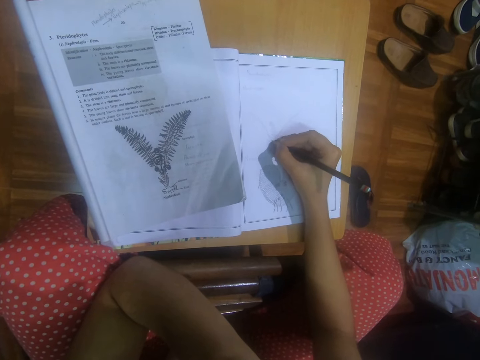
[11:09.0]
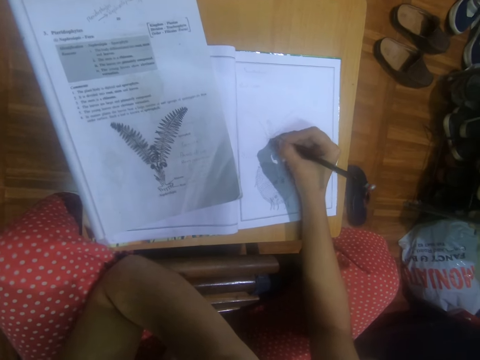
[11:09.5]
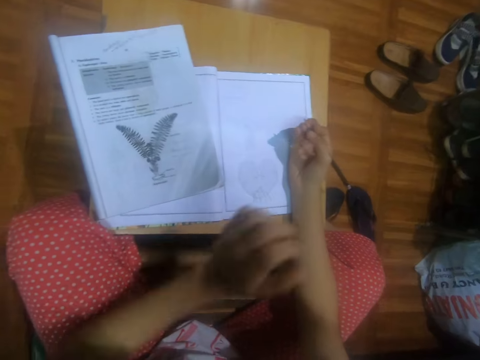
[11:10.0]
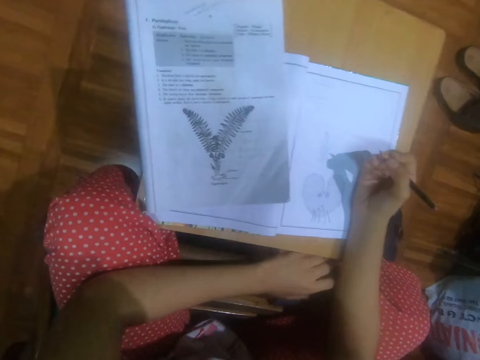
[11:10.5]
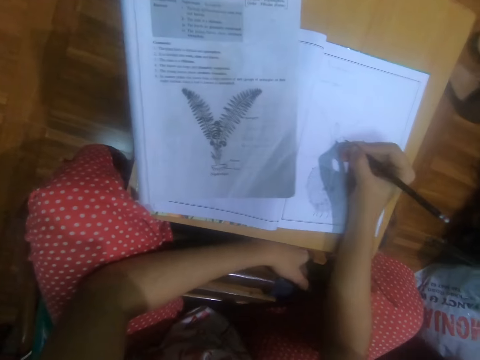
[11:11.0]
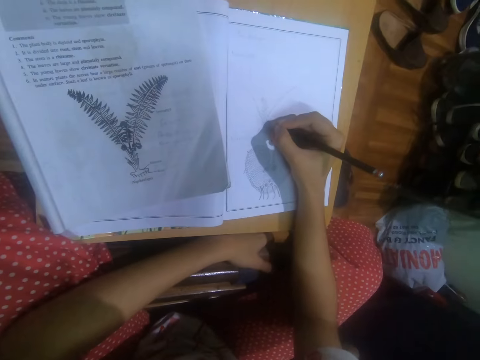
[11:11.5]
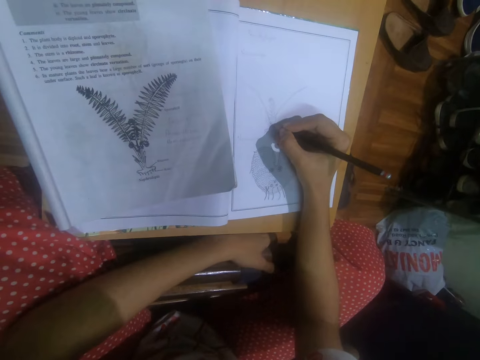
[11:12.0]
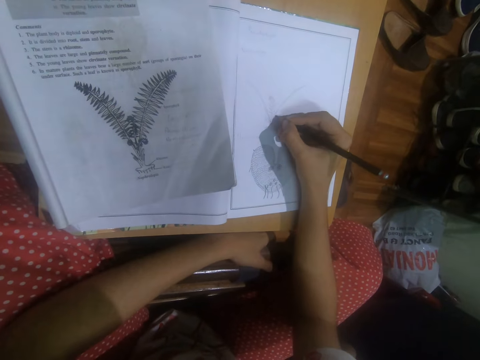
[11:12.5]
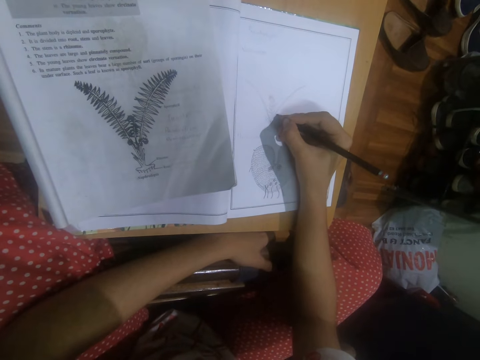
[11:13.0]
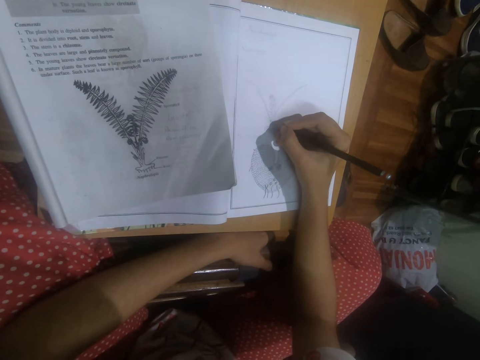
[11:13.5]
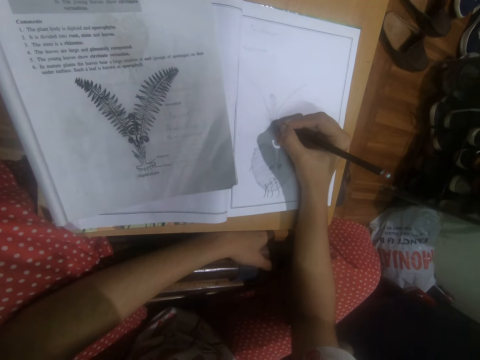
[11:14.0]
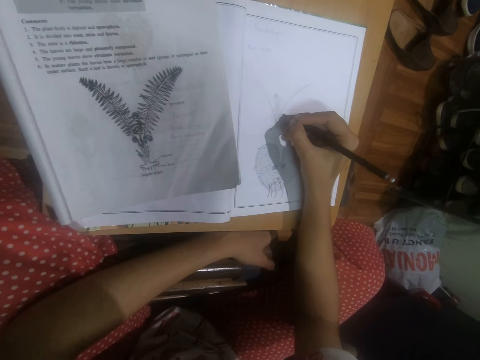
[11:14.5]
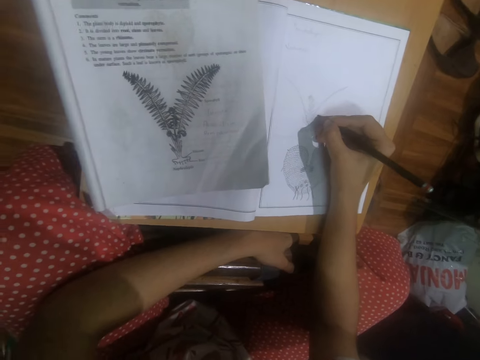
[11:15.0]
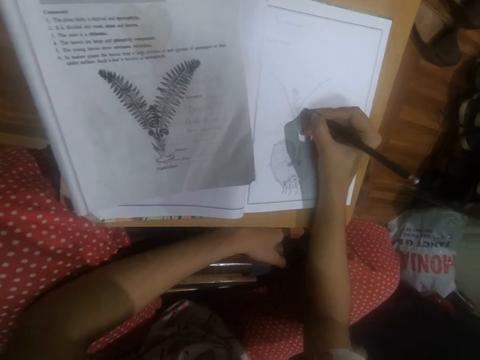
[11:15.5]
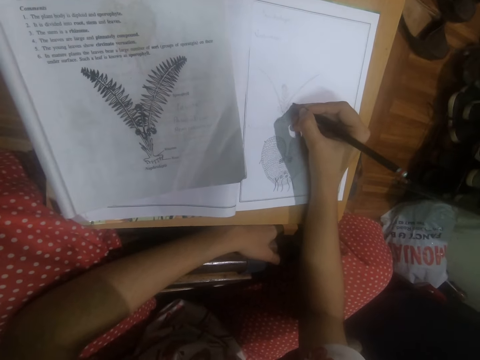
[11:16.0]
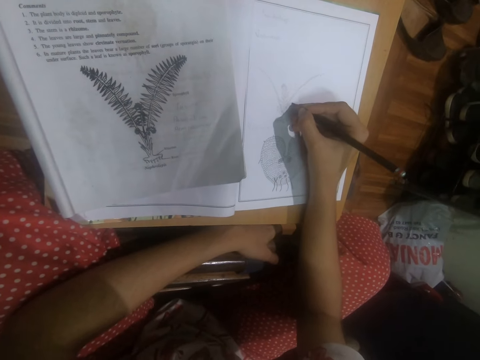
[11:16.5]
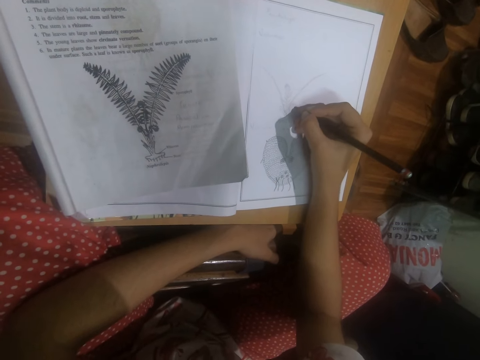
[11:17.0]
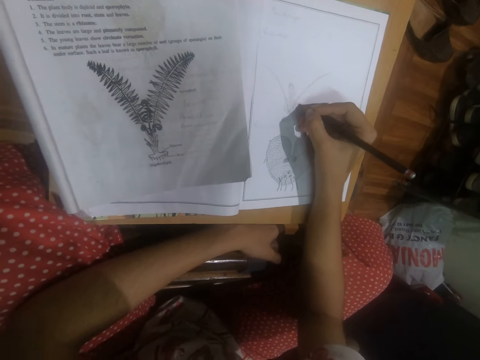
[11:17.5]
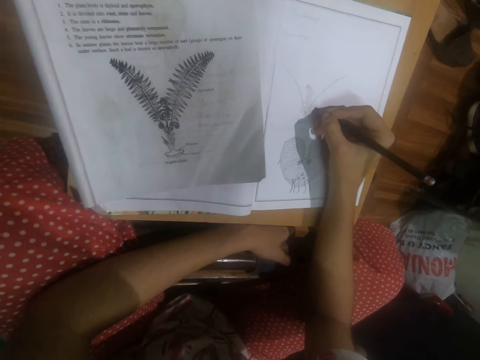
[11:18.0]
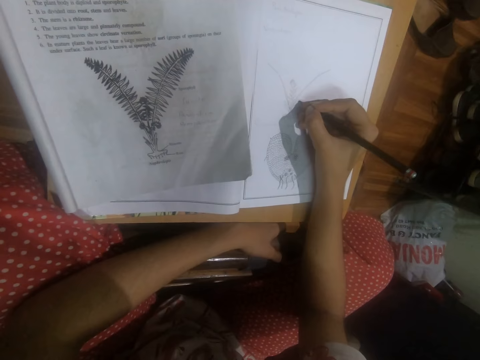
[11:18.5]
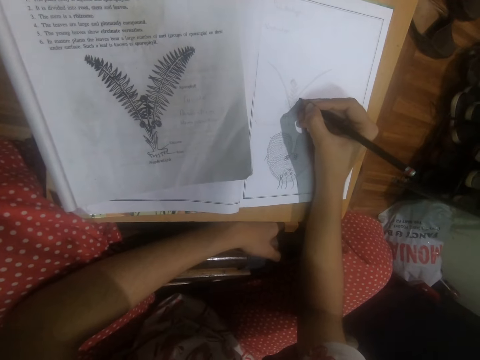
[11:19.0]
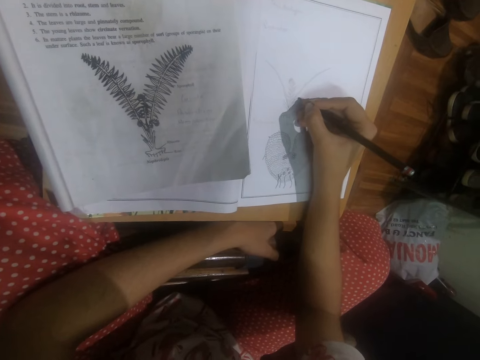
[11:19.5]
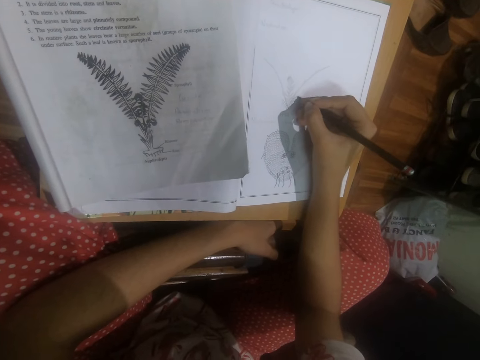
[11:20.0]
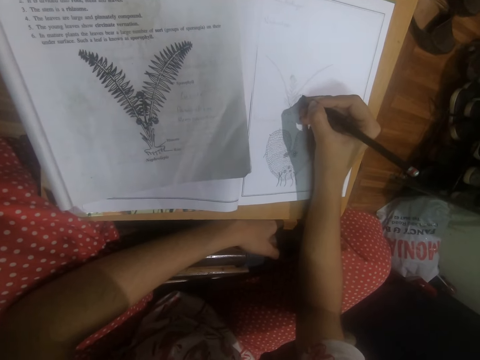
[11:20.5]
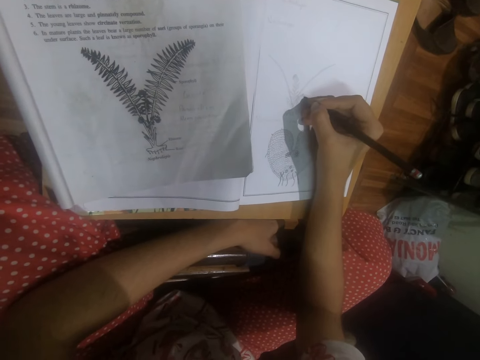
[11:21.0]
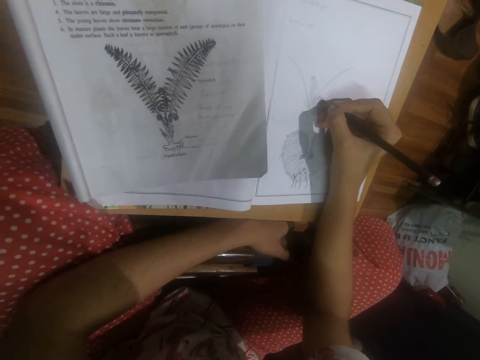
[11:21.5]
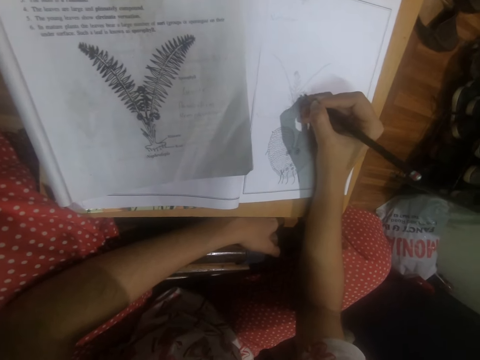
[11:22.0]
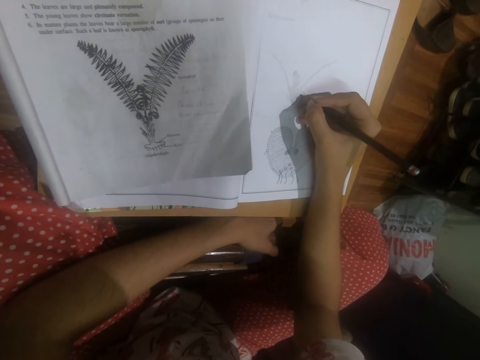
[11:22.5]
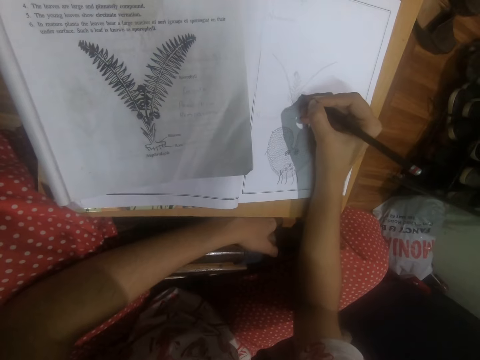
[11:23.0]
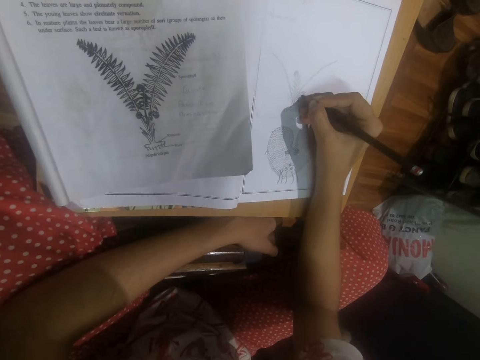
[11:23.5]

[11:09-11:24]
The camera wearer holds a chair with her left hand.

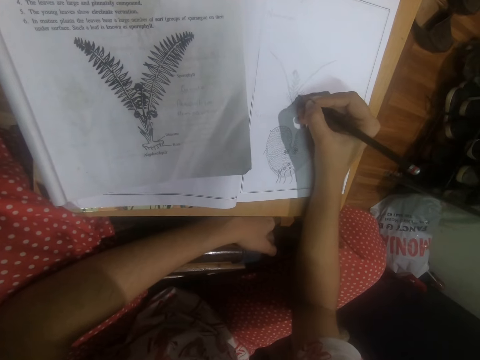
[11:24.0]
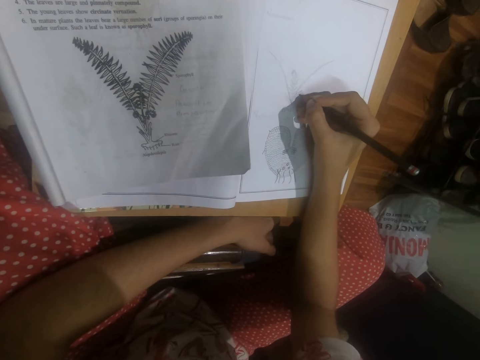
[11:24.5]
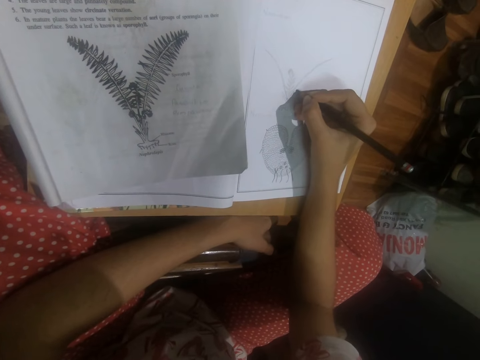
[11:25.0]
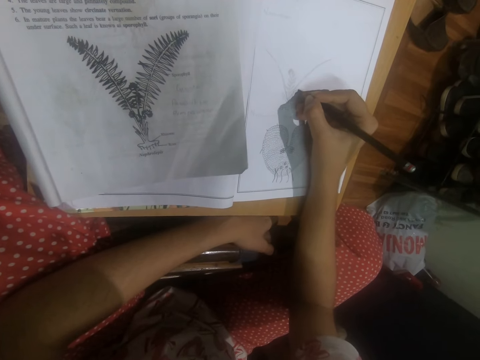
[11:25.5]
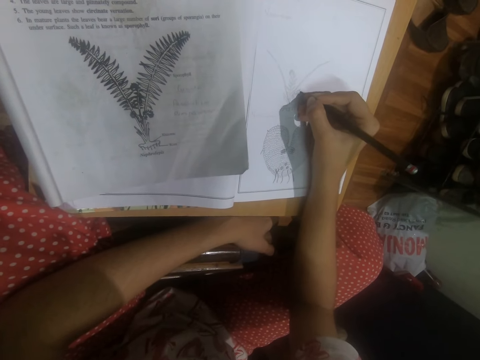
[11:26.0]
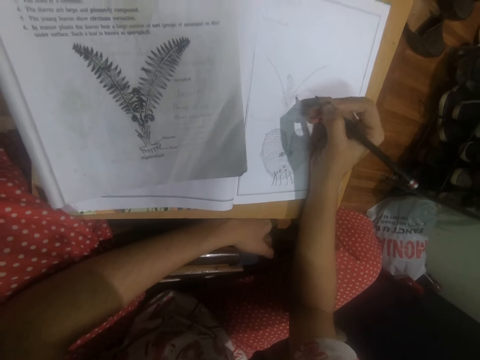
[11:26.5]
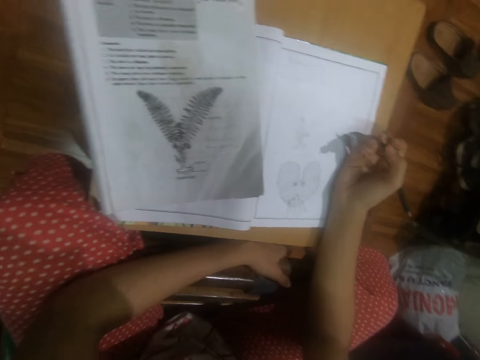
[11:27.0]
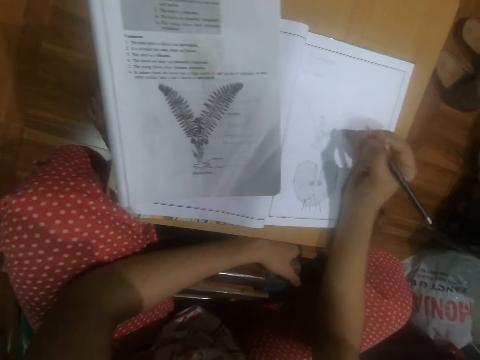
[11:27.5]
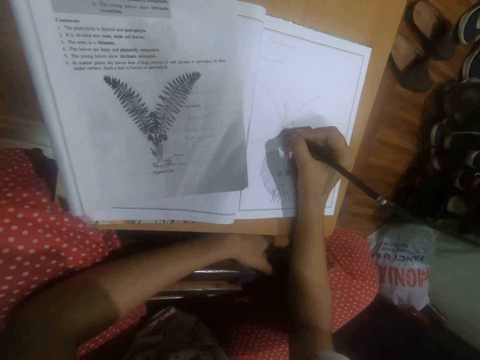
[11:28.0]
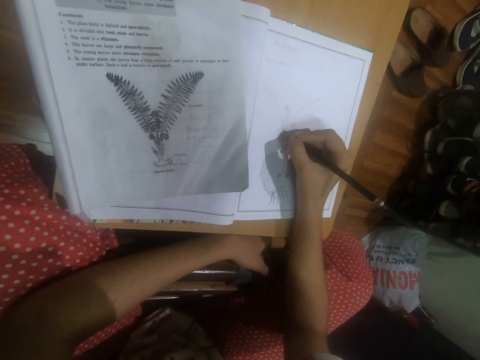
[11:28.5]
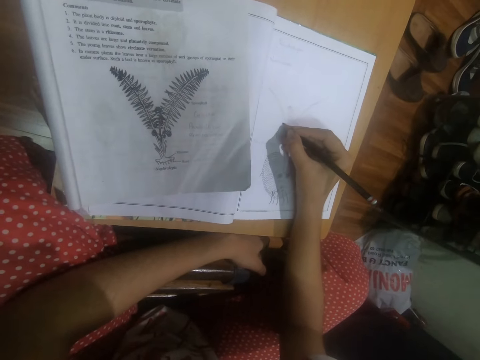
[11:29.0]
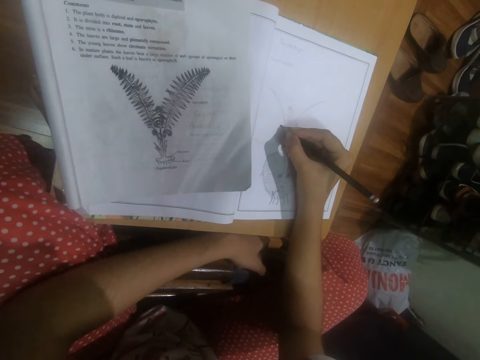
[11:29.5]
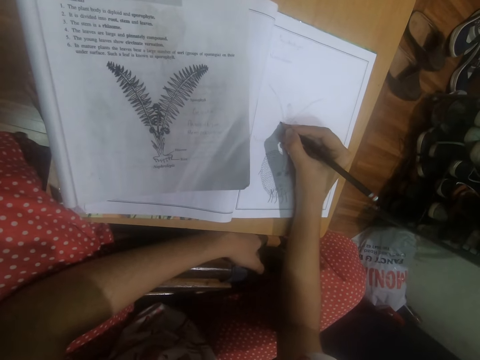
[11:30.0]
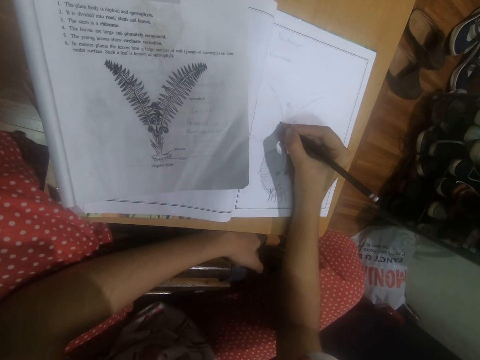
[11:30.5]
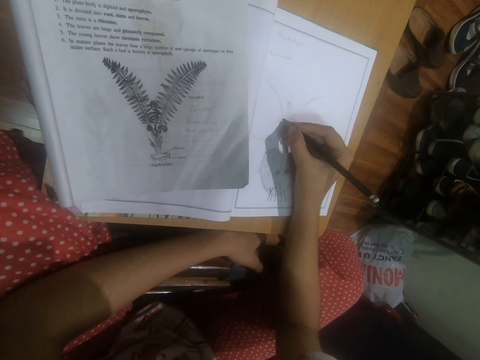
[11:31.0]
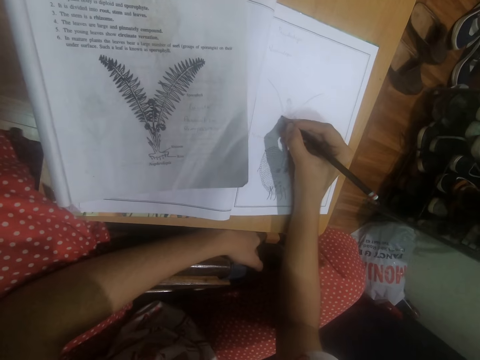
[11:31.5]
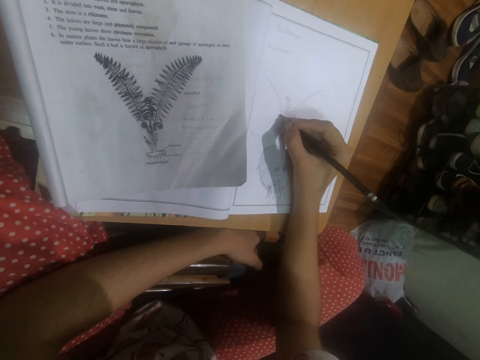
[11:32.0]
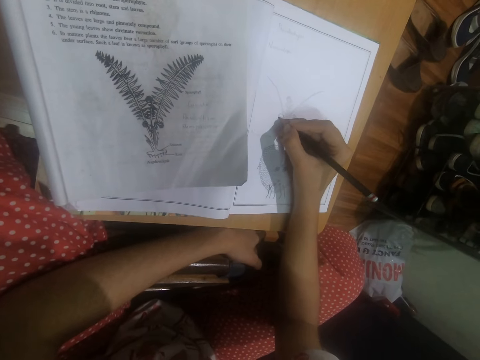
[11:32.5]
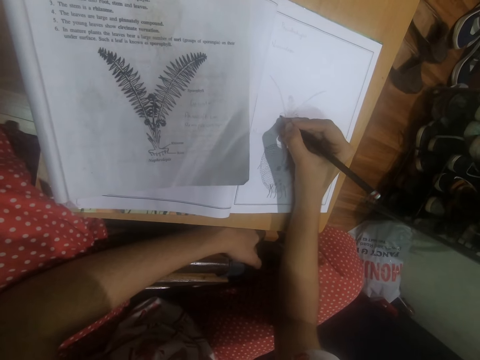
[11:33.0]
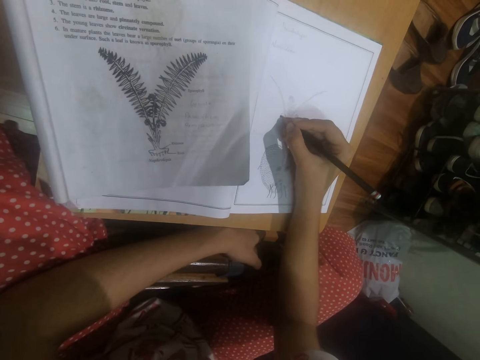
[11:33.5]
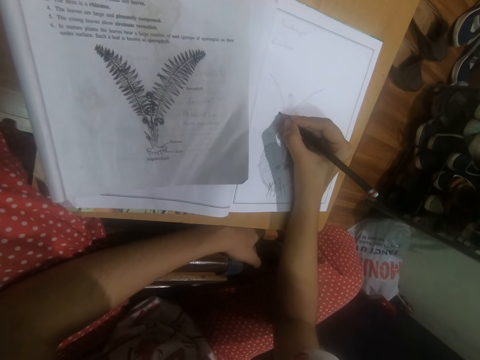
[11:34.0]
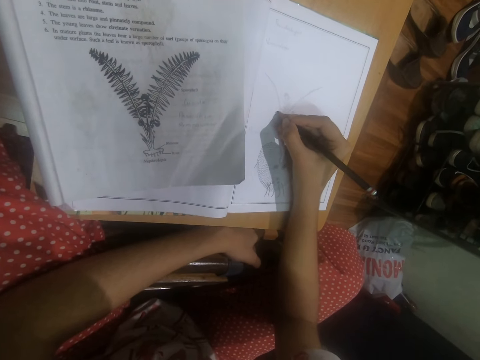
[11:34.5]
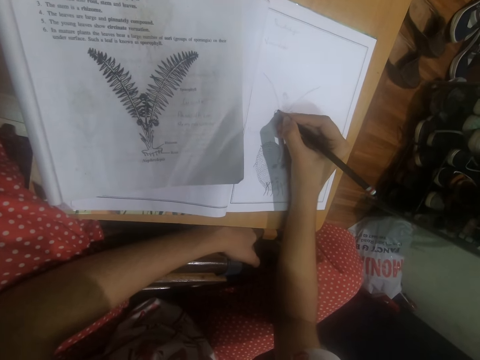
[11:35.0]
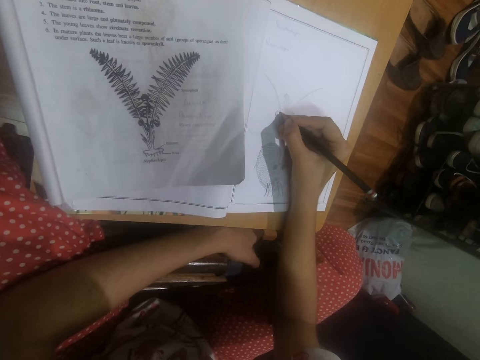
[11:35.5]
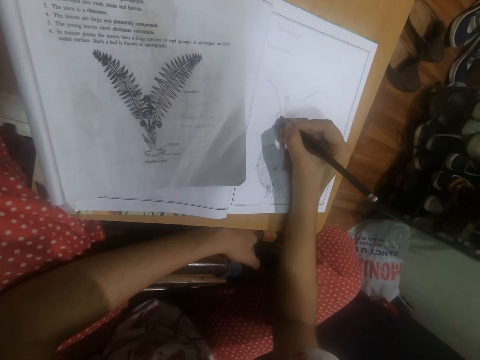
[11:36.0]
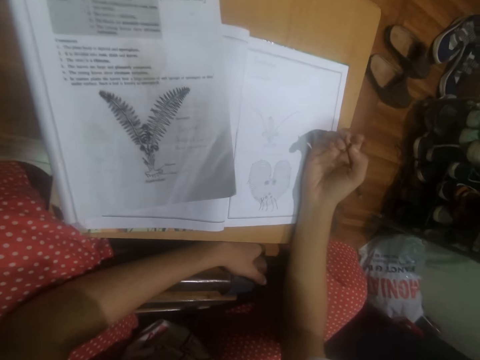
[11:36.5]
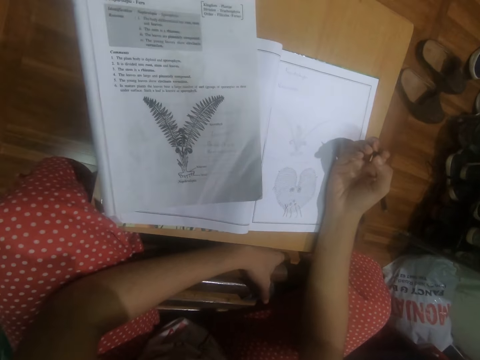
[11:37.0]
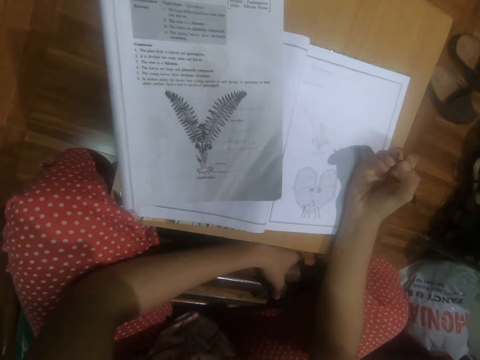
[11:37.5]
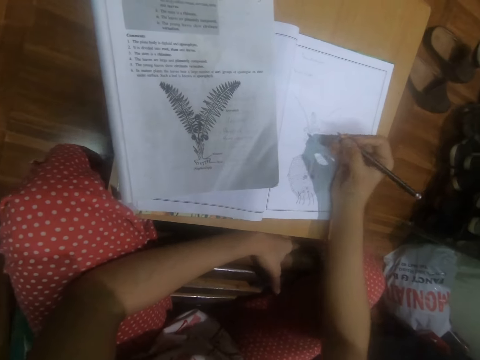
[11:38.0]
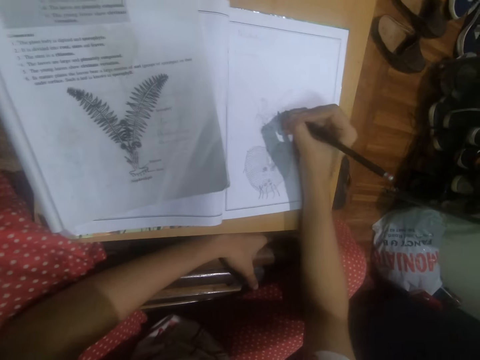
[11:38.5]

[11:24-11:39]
The camera wearer looks at the book. They draw on the book with a pencil. They look at the book.
